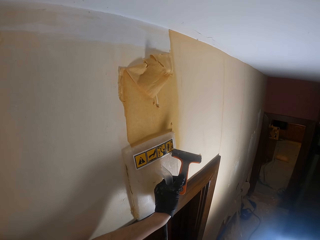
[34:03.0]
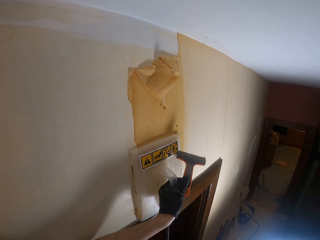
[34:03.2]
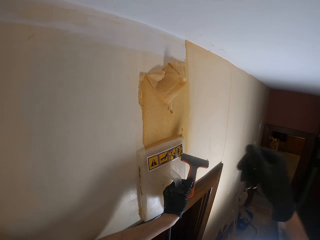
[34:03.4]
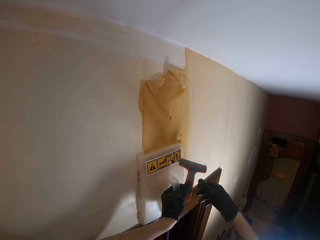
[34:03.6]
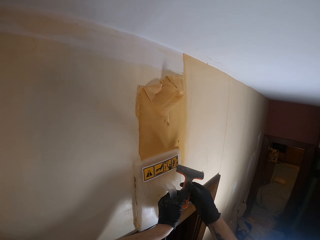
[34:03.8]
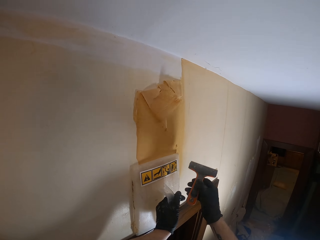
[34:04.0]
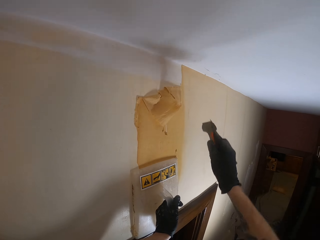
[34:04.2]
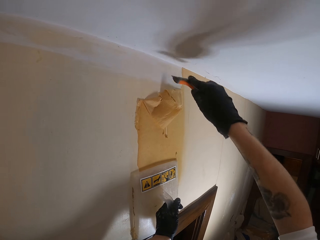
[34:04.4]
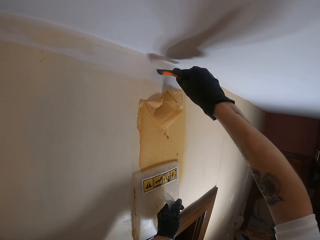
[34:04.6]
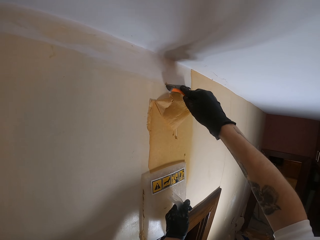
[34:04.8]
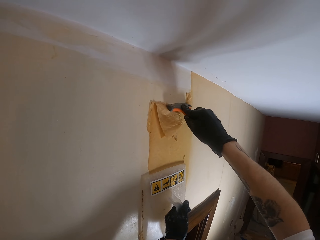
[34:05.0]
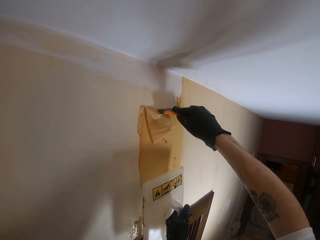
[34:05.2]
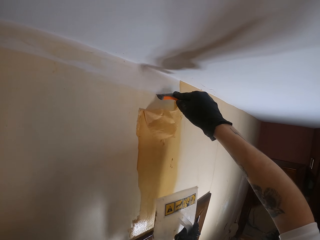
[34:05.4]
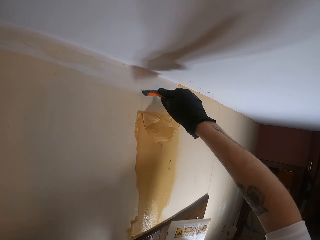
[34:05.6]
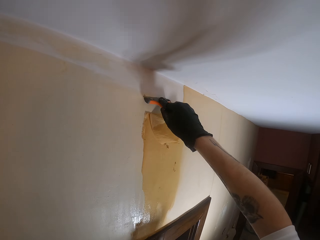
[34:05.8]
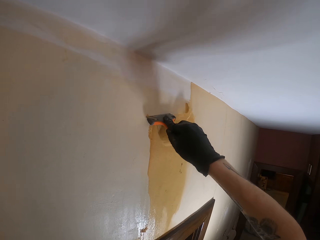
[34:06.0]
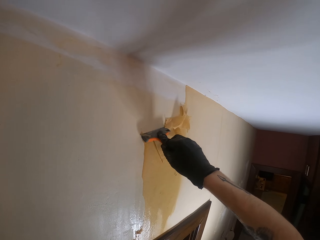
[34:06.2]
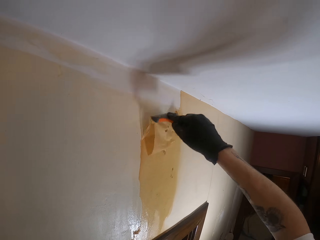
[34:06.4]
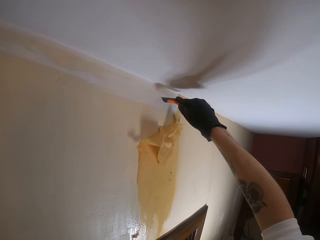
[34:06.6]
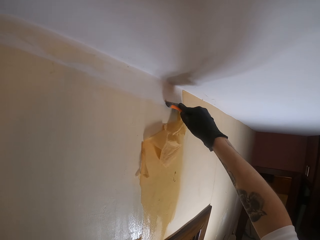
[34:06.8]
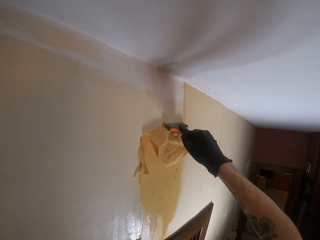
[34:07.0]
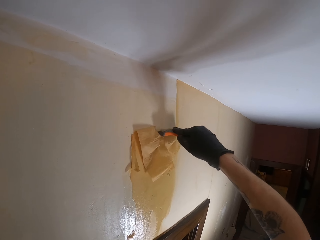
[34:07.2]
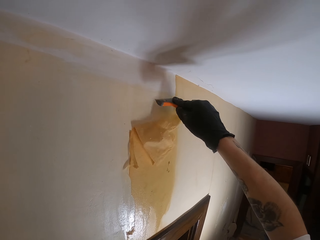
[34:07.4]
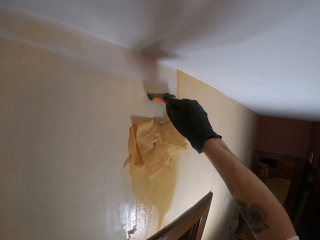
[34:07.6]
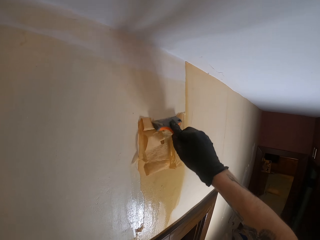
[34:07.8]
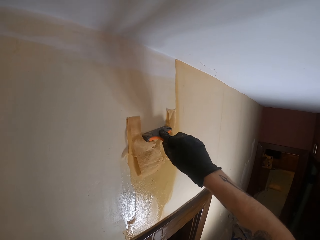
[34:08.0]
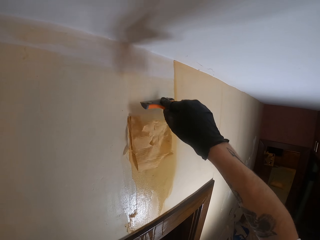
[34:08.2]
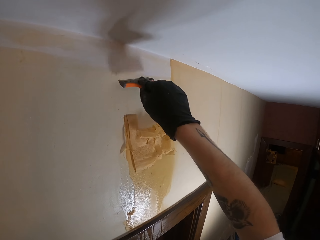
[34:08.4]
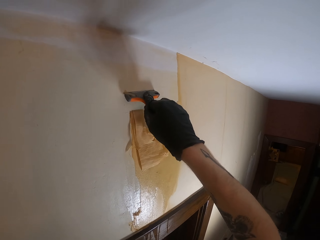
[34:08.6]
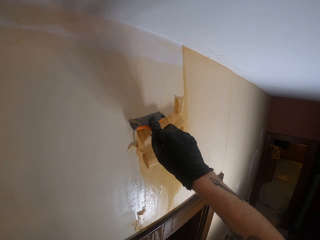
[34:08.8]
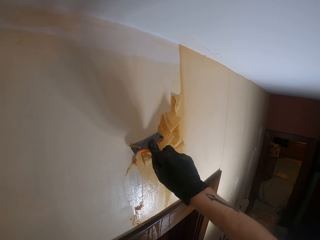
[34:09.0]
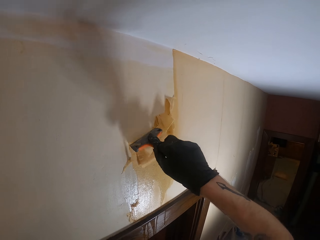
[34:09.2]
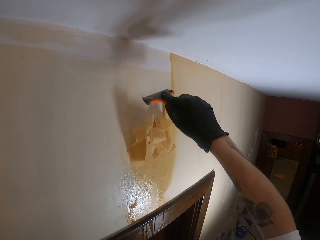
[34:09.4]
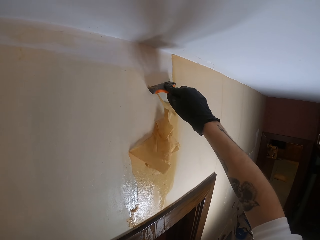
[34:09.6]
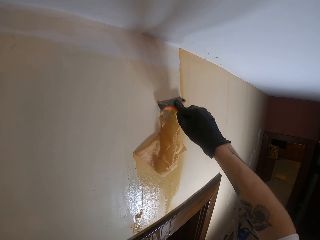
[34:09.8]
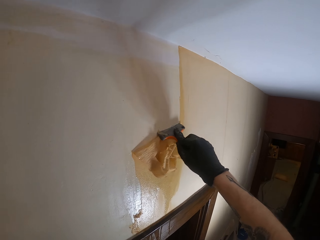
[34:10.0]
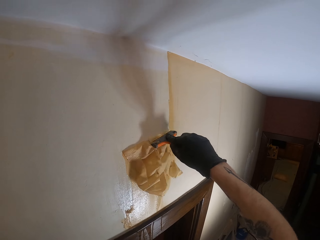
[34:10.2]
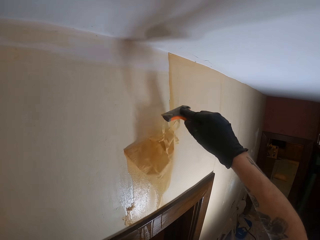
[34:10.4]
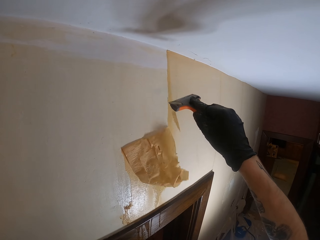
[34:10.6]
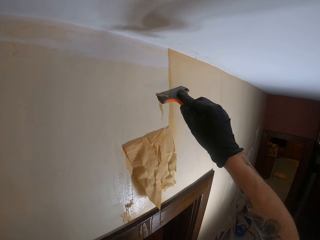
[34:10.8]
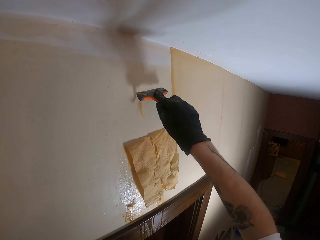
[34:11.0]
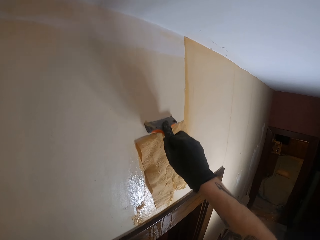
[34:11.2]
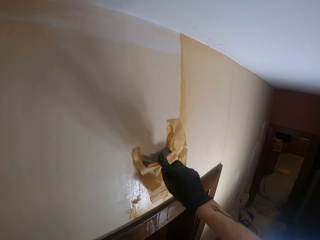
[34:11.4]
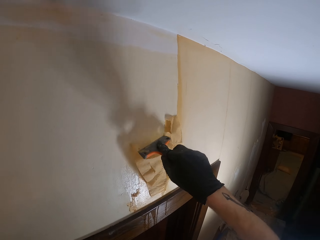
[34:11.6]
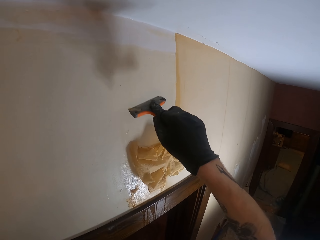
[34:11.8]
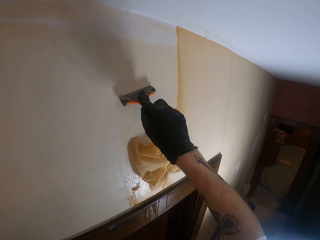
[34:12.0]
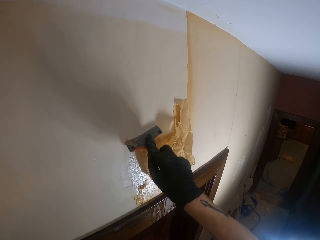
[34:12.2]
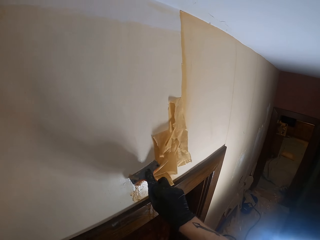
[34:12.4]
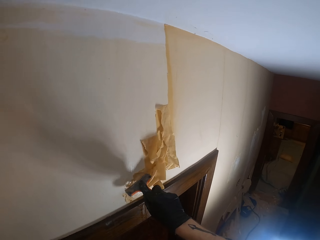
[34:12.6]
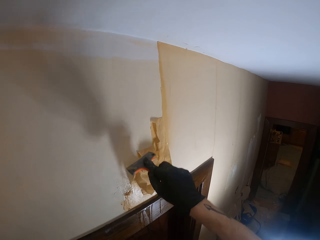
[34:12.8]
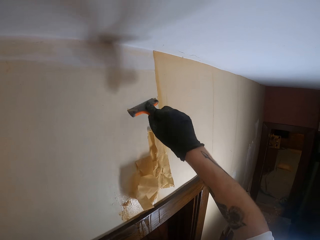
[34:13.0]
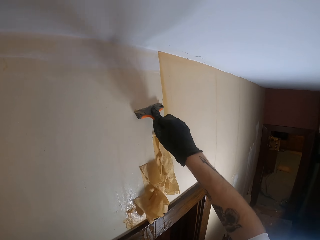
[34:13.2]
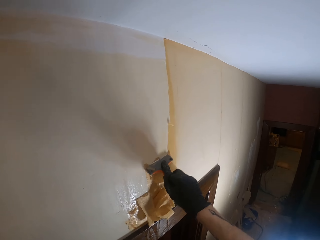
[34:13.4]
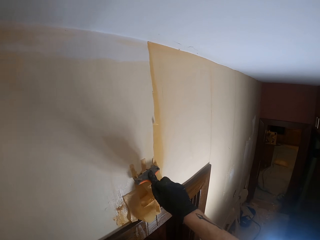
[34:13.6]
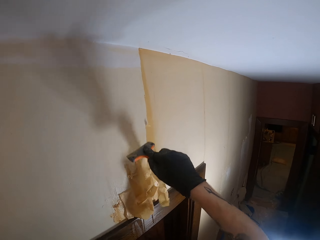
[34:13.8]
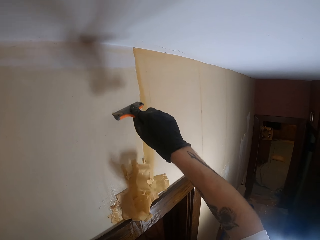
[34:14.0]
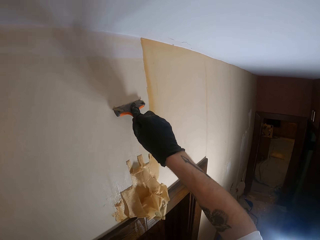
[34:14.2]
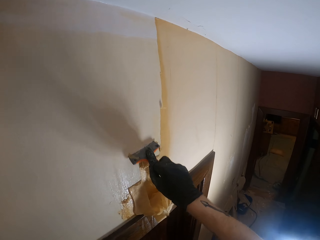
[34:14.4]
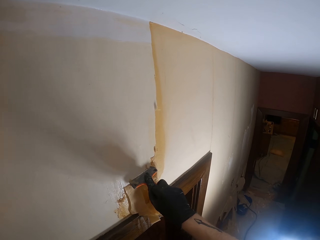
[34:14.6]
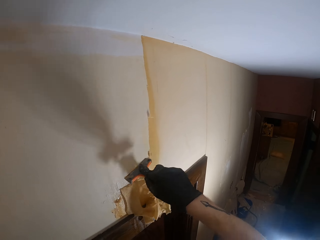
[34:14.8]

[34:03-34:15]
The camera wearer withdraws the left hand from something. They hold the wallpaper scraper. They pick the wallpaper scraper from the left hand. They move wallpaper from the wall with the wallpaper scraper. They remove the tool from the wall. They remove something from the wall.

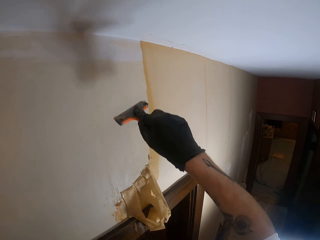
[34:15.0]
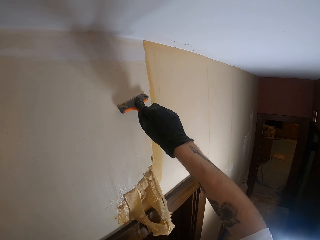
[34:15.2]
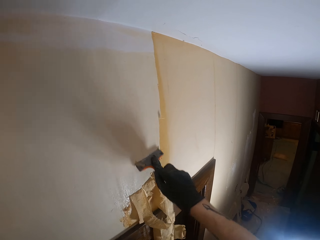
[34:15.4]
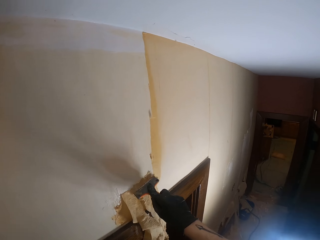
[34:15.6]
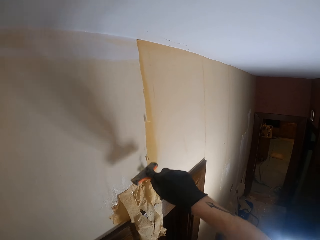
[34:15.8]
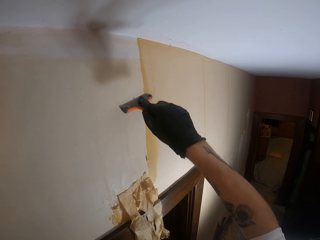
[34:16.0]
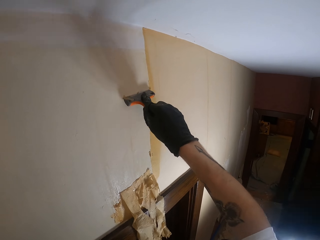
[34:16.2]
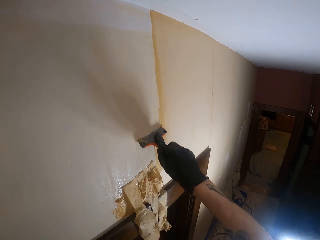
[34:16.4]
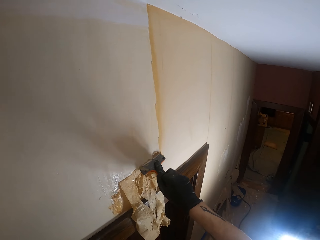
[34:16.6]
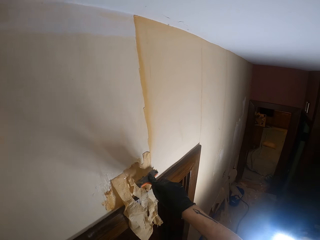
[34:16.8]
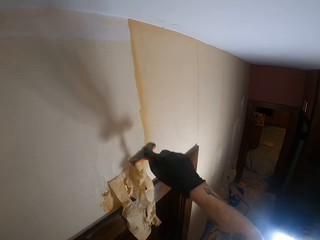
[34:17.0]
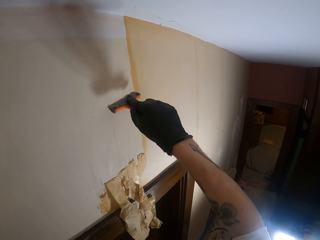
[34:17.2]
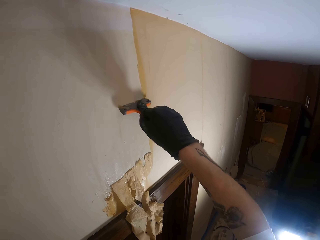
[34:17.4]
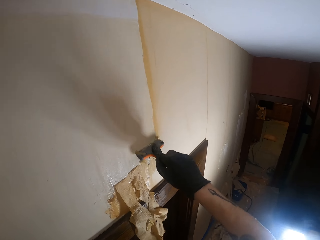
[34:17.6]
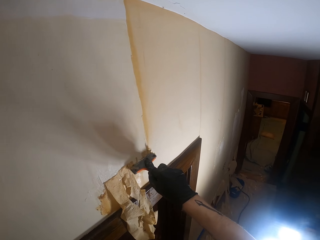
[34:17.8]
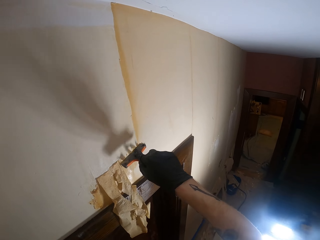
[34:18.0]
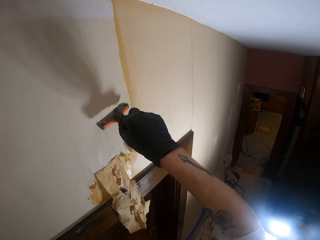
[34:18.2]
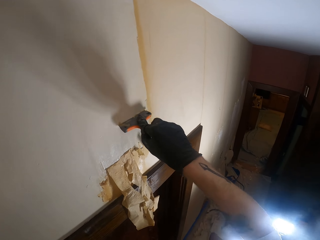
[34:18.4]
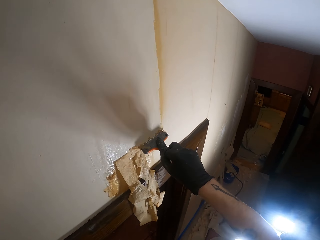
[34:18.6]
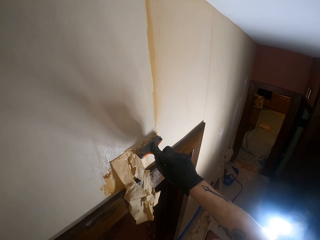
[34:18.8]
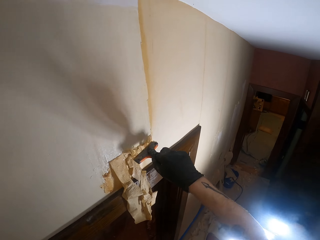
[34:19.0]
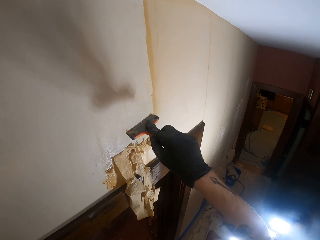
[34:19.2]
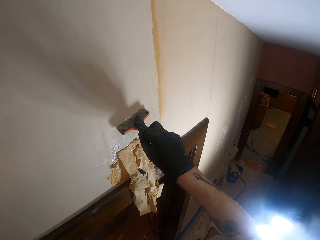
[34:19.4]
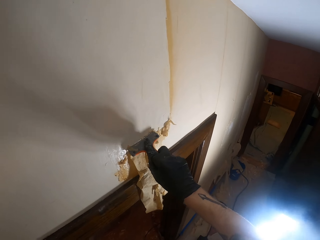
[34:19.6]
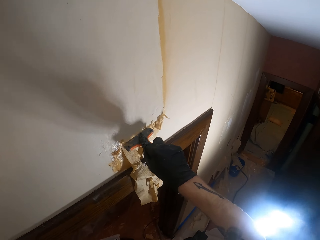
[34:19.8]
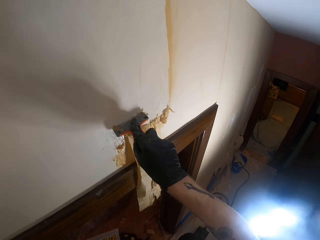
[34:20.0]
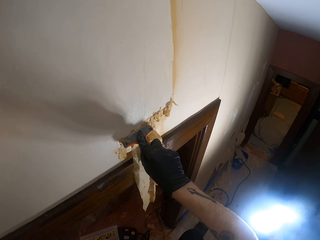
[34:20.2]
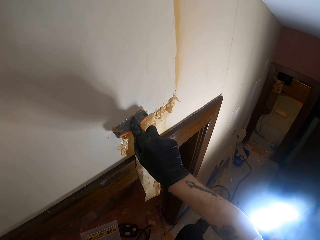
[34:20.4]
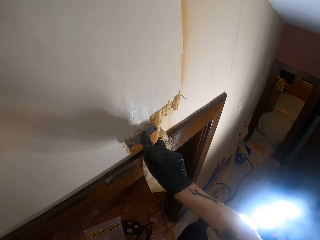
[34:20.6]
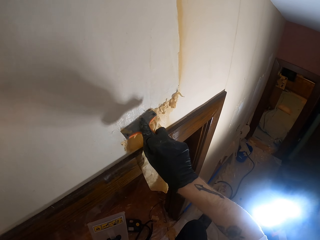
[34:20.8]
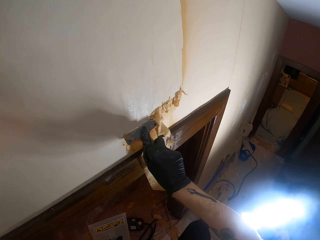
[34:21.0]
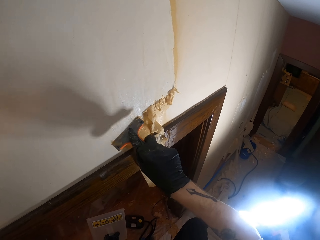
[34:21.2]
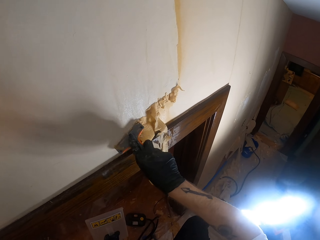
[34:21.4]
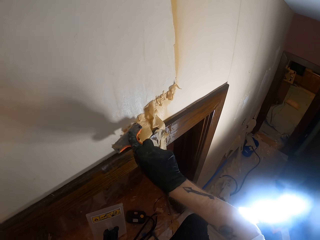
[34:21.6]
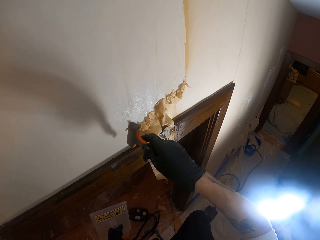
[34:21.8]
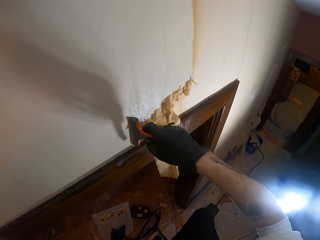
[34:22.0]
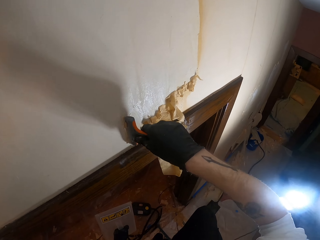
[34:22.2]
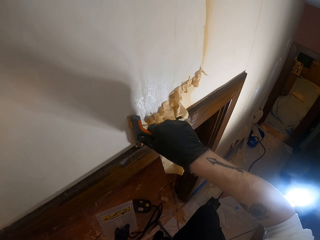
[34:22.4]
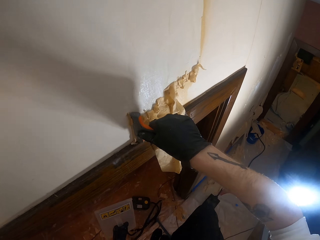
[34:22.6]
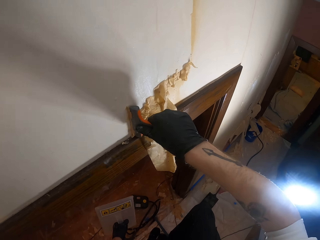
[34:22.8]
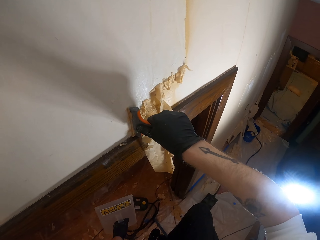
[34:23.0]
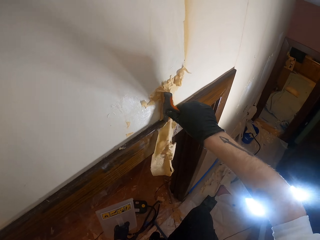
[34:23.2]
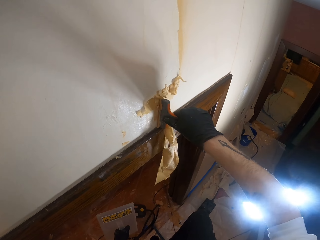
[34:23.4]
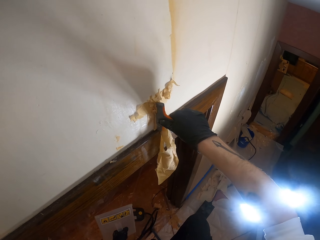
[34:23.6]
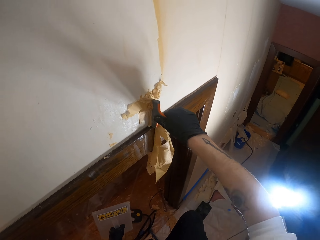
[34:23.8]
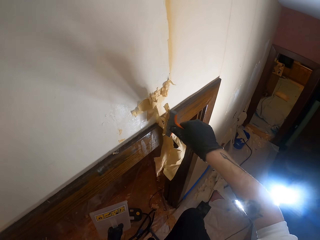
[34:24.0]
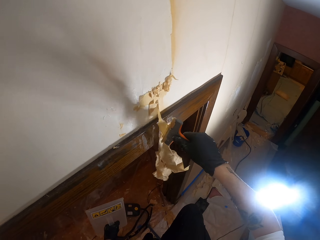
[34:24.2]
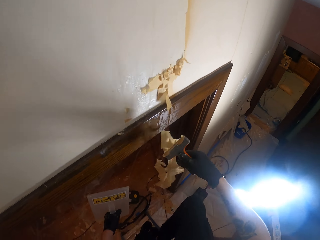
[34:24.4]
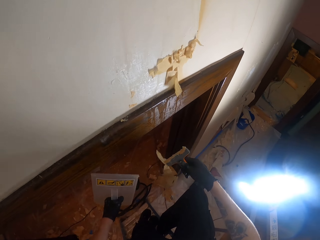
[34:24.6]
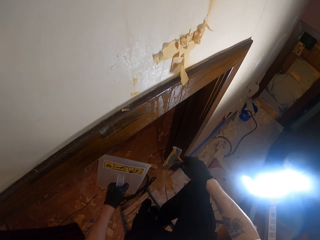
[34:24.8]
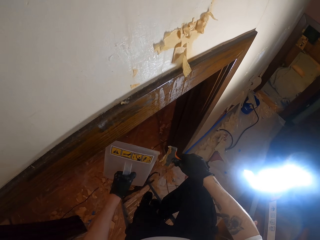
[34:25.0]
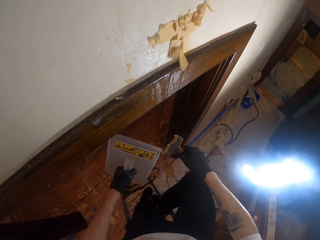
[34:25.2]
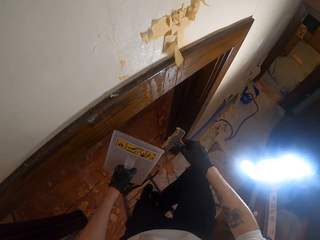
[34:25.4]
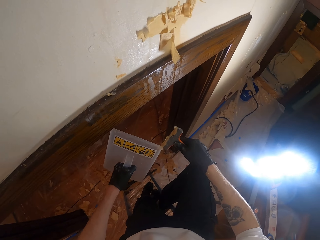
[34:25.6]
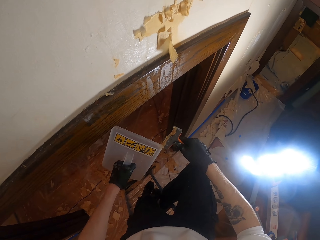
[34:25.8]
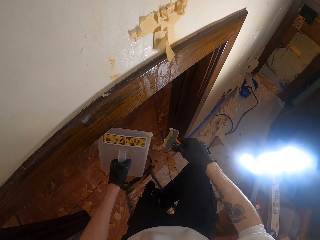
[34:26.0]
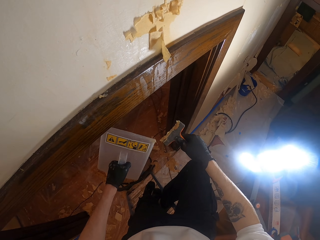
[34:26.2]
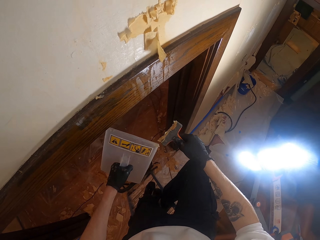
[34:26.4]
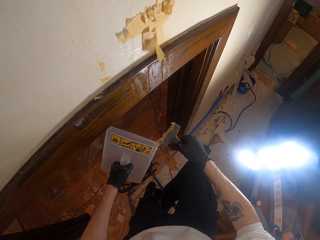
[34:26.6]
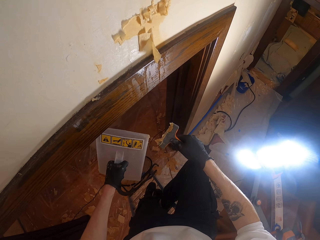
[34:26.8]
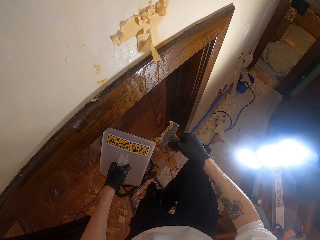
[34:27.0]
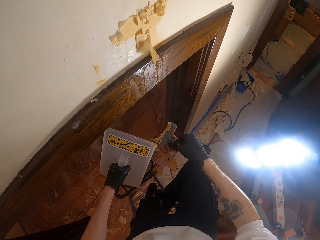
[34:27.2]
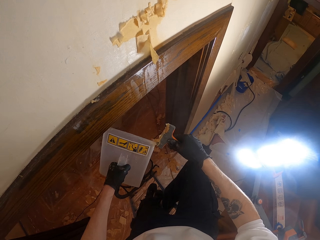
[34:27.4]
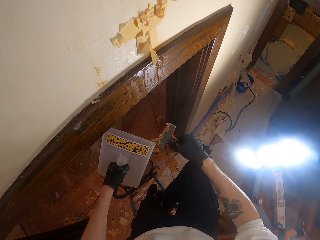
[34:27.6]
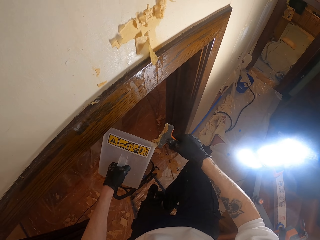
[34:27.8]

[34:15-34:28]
The camera wearer removes wallpaper with the wallpaper steamer from the wallpaper scraper.
